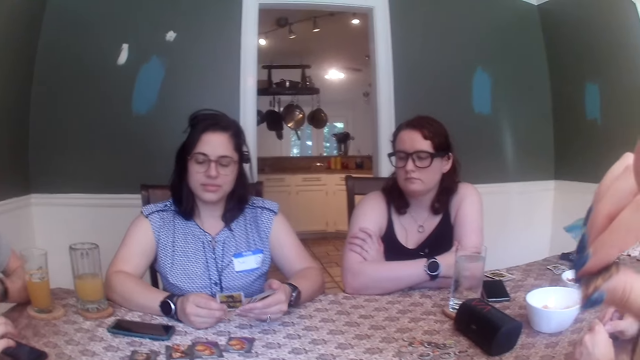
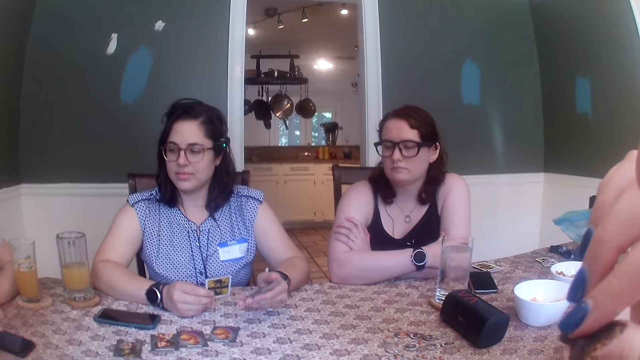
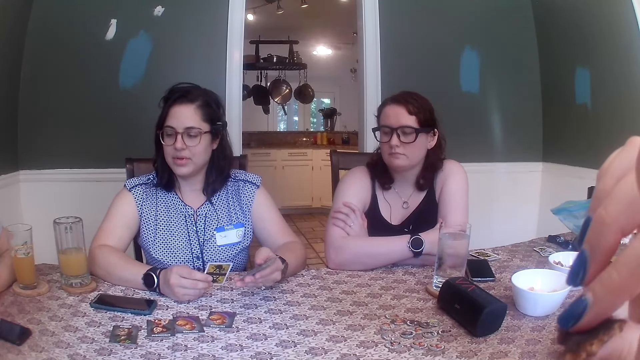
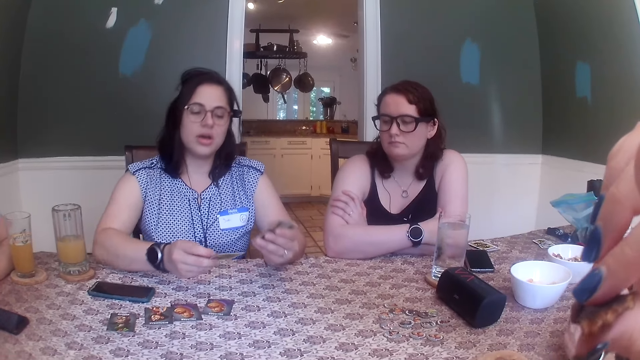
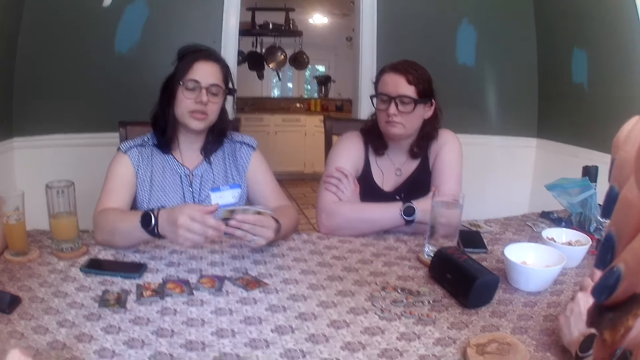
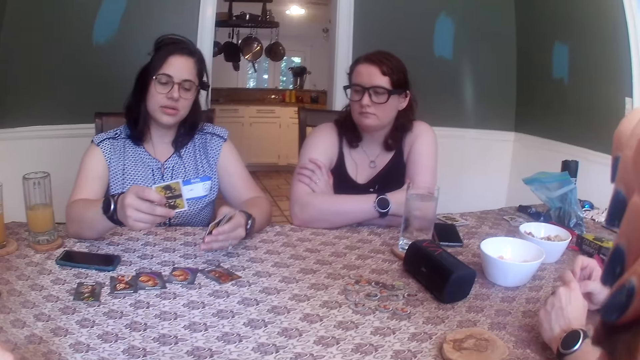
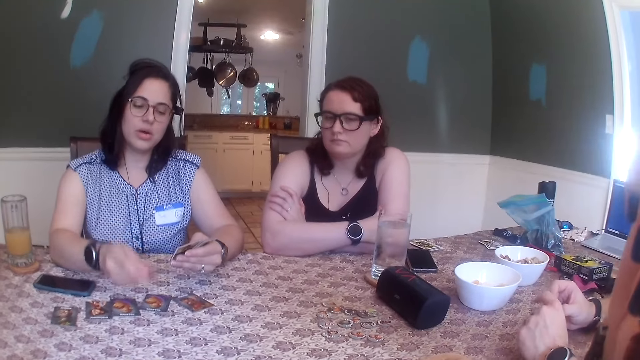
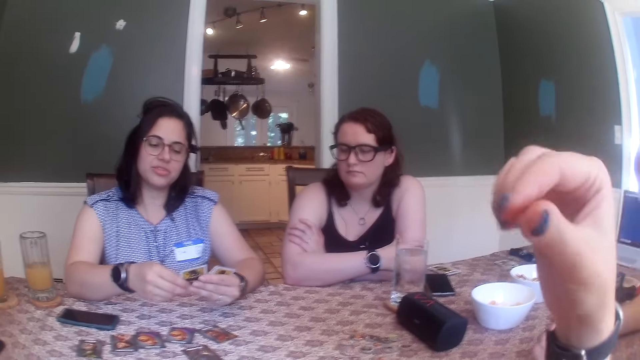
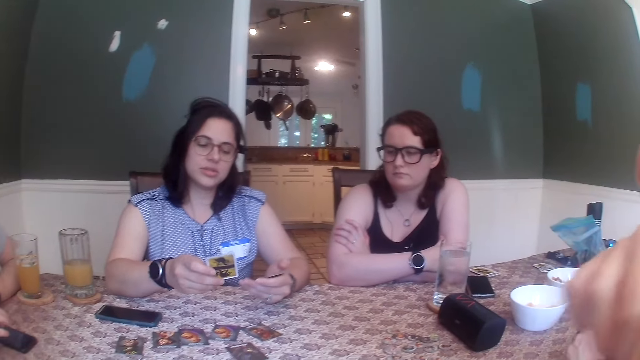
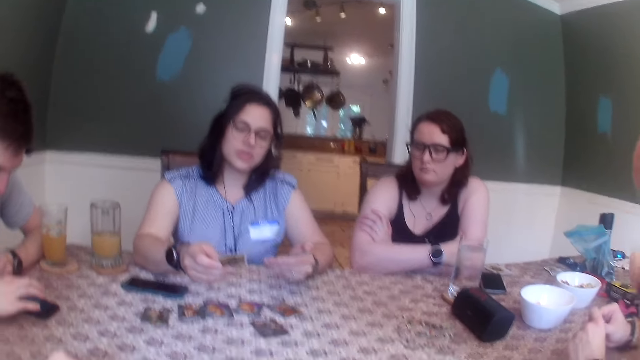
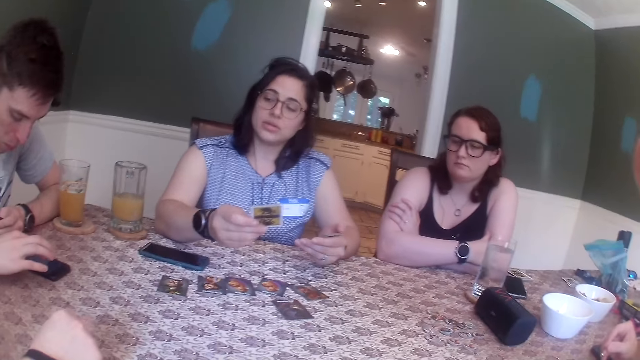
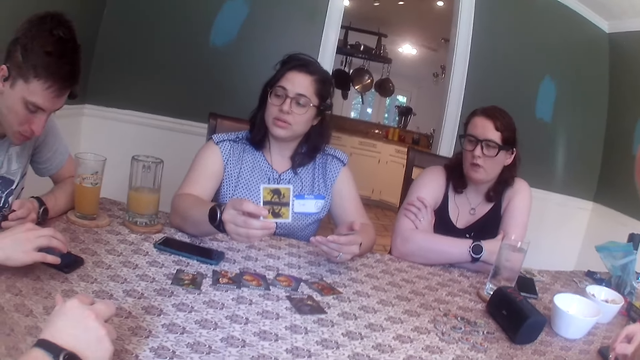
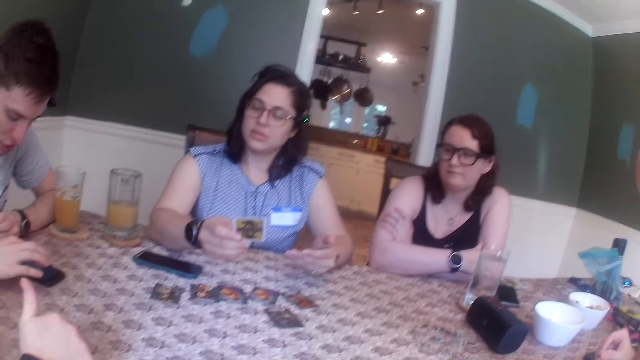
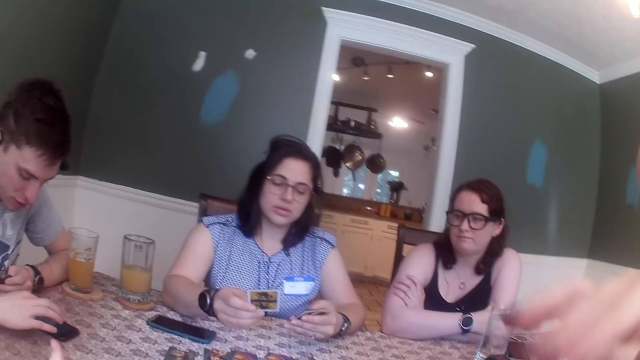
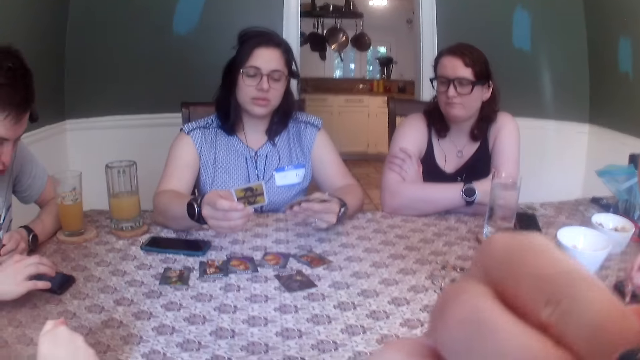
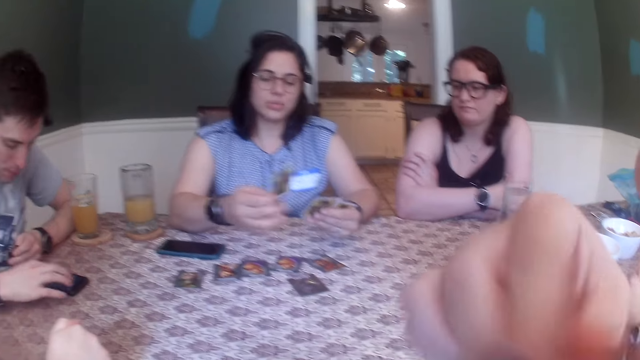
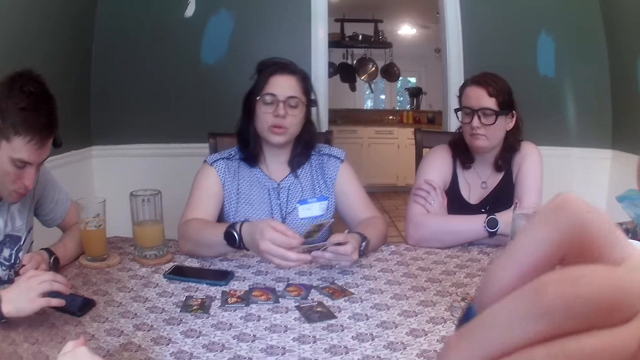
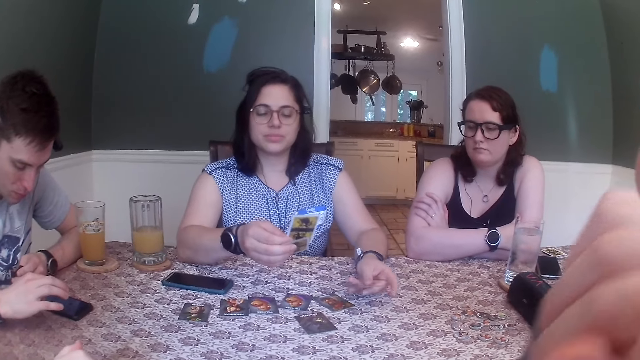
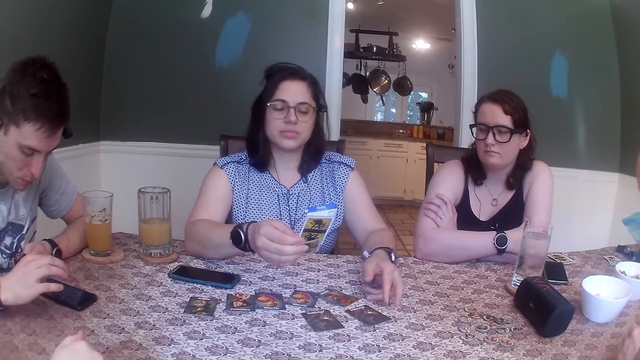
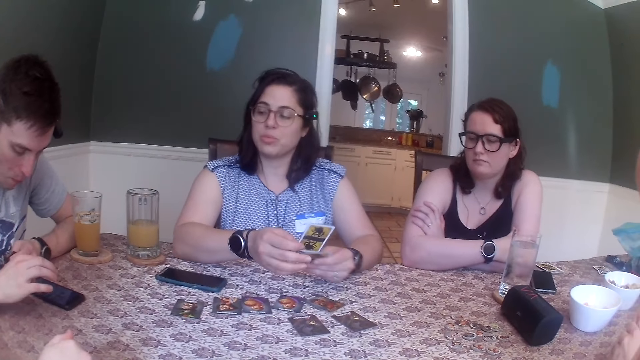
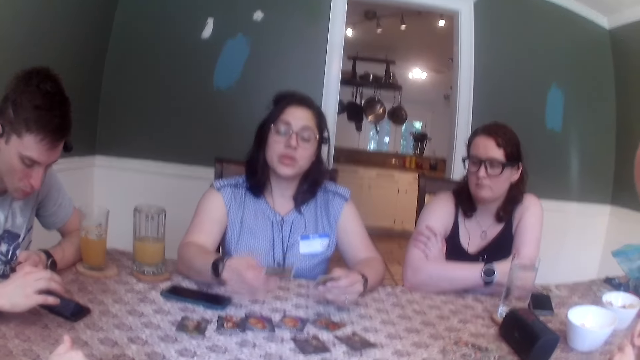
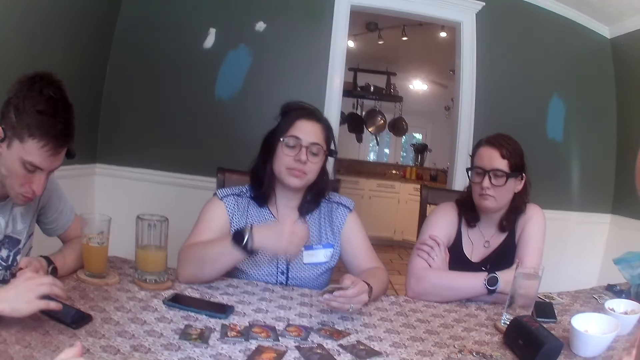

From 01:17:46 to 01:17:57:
A woman examines the card in her right hand. A man operates the phone on the table with his right hand. The woman drops the card in her right hand on the table.

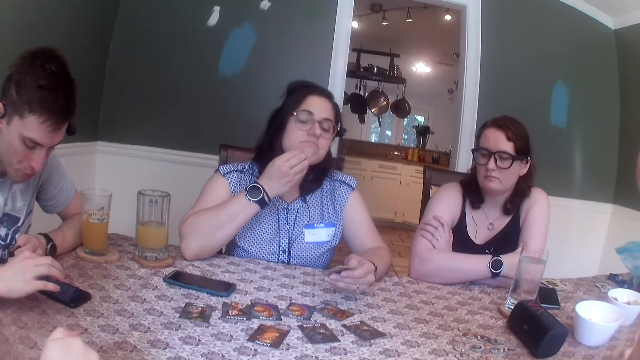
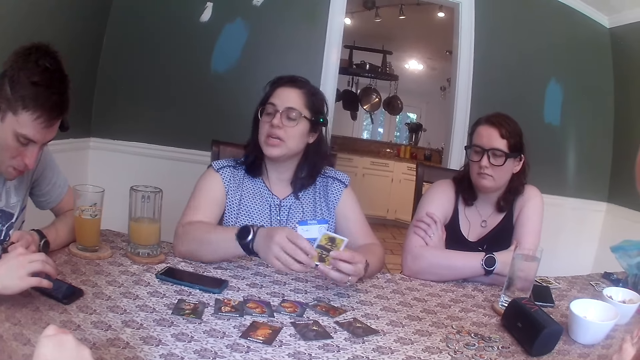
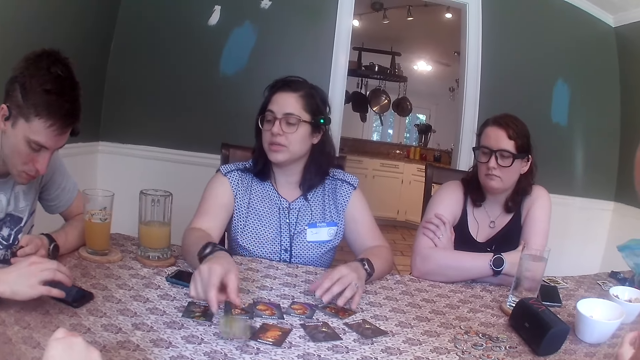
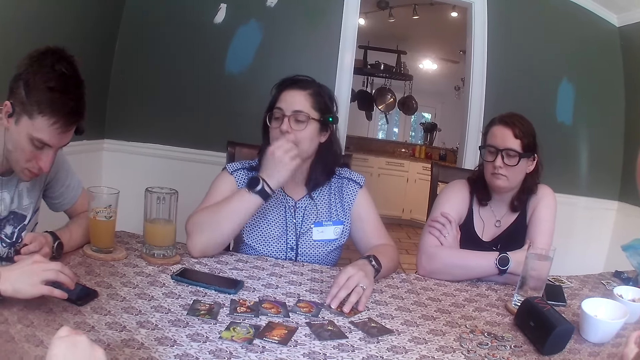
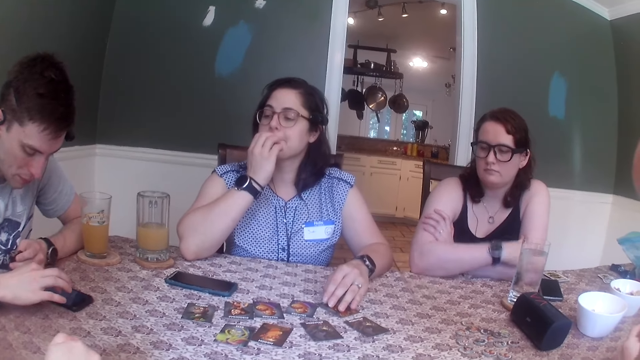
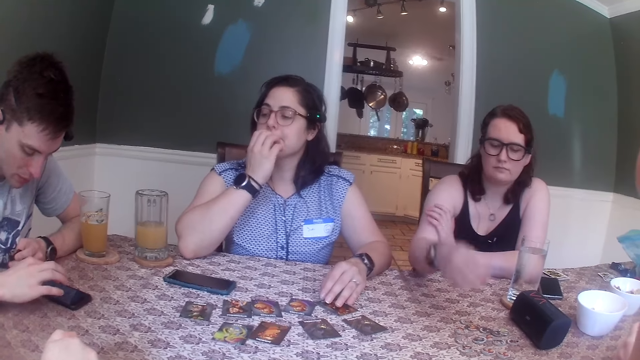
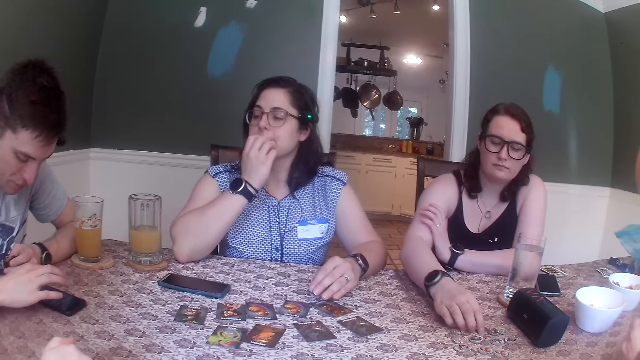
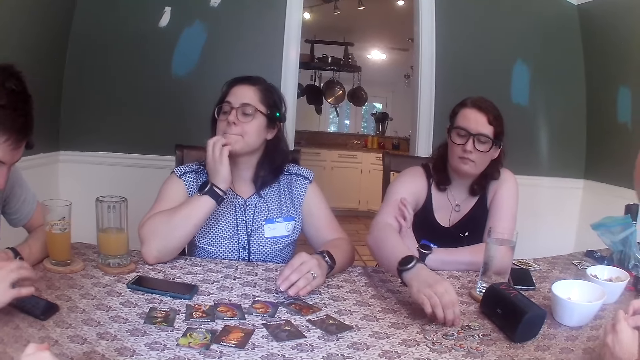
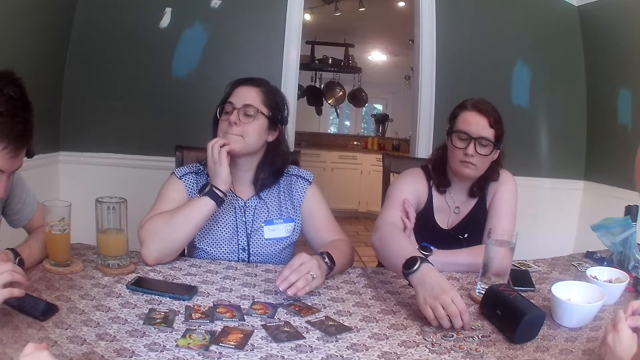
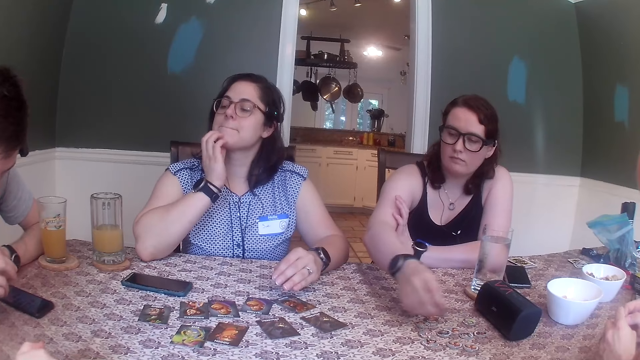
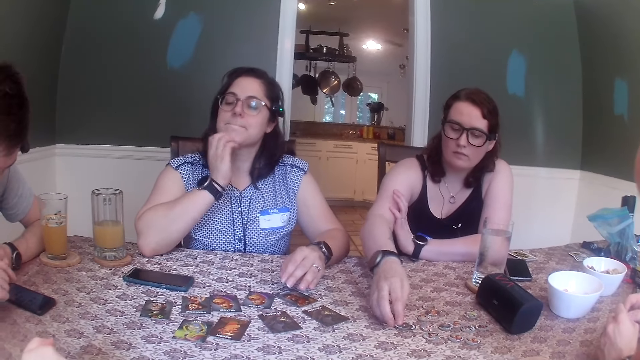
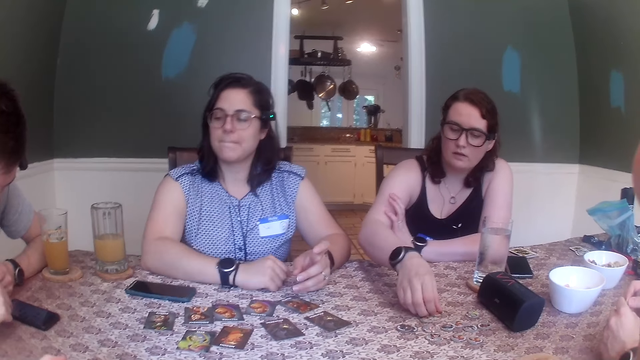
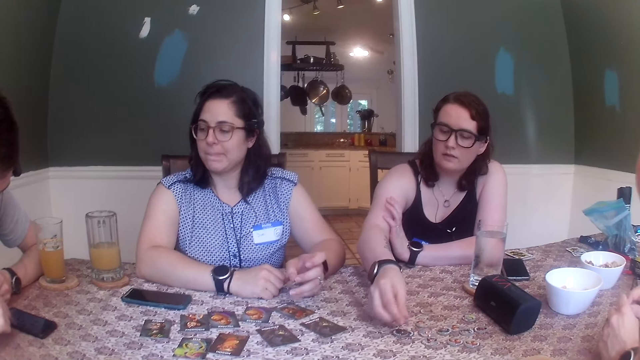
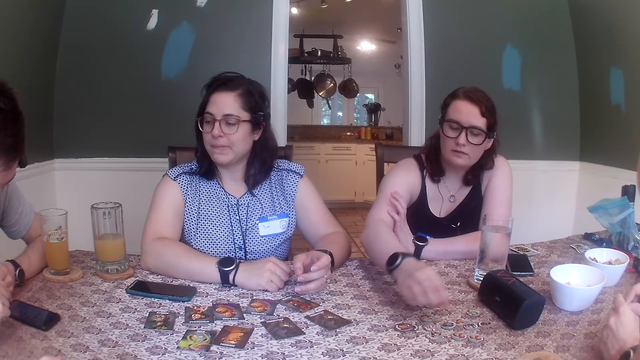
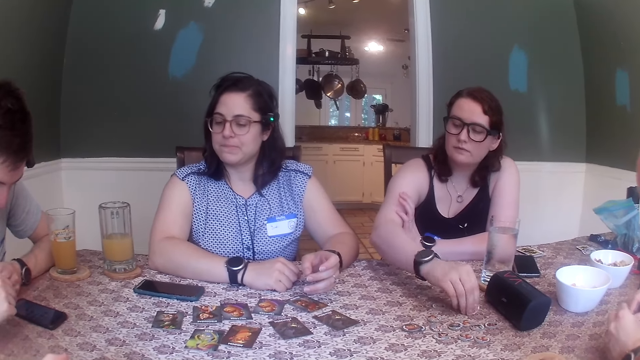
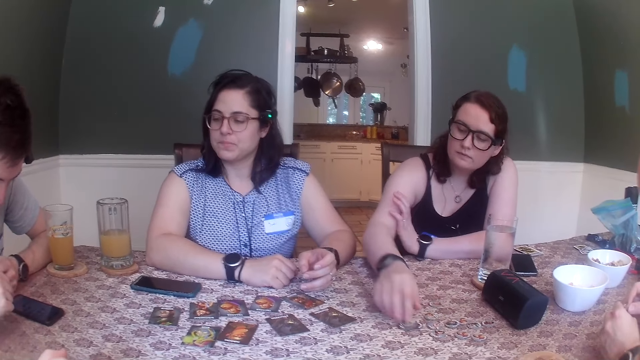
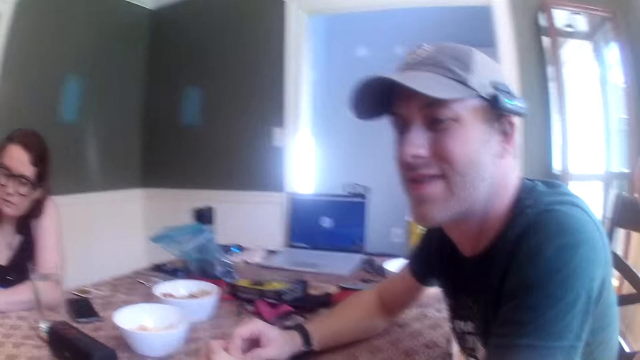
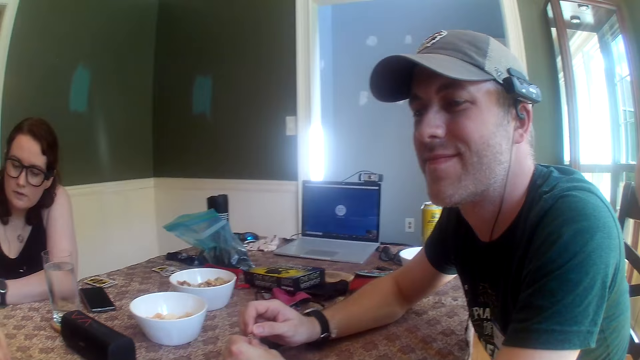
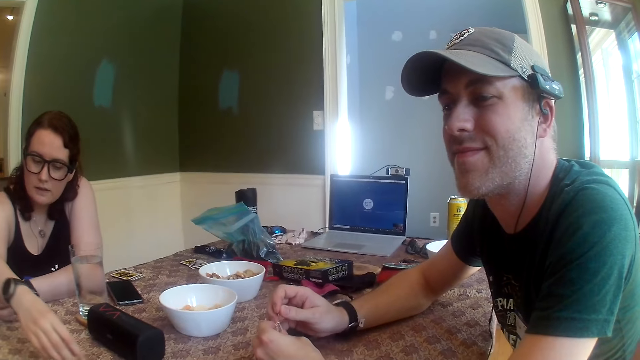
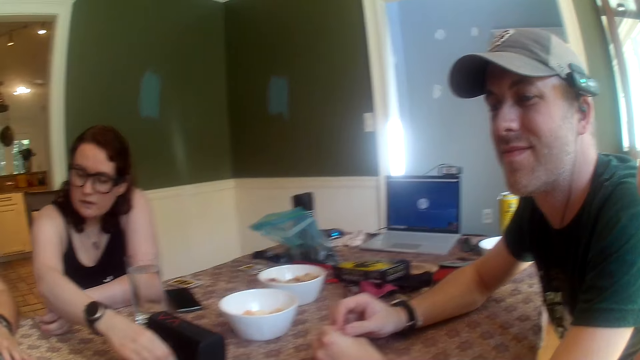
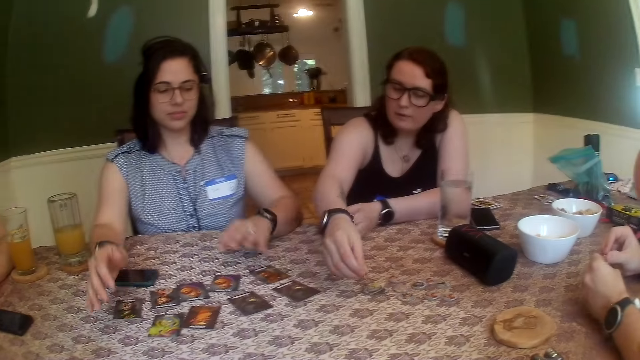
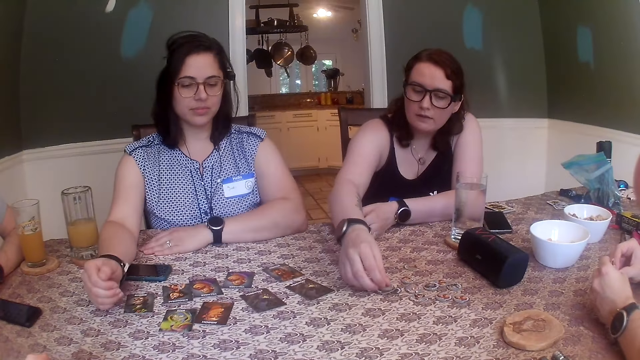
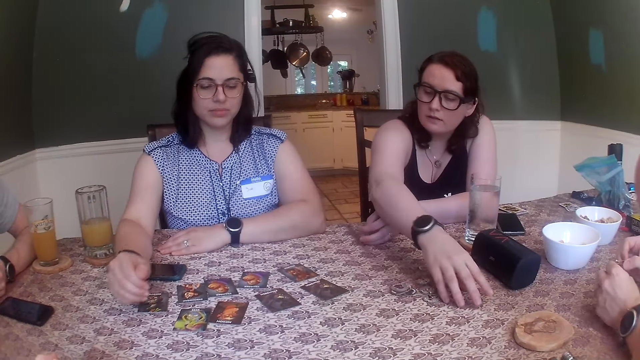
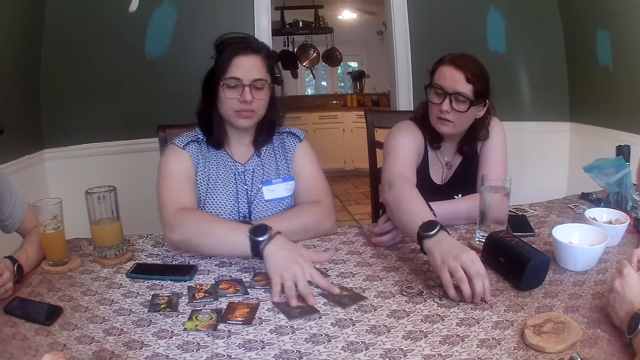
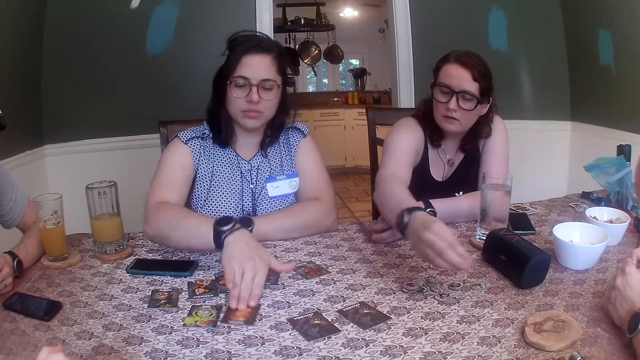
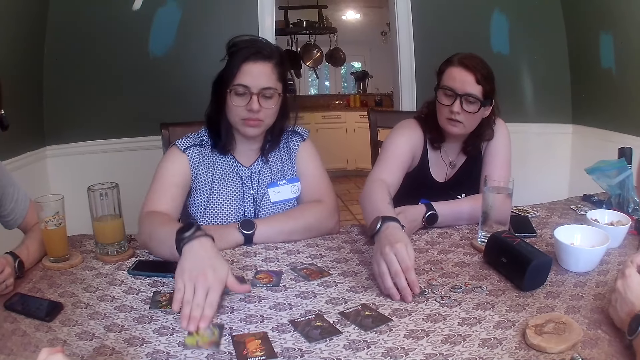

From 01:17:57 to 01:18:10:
A woman scratches her face with her right hand and drops the card in her right hand on the table. Another woman picks a chip from the table with her right hand, arranges the chips on the table with her right hand, and drops her right hand on the table. The camera wearer looks at a person. A man plays with a pin in his hands. The first woman moves the cards on the table with her right hand.
